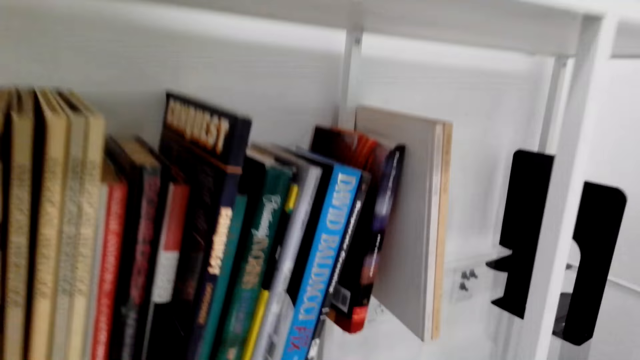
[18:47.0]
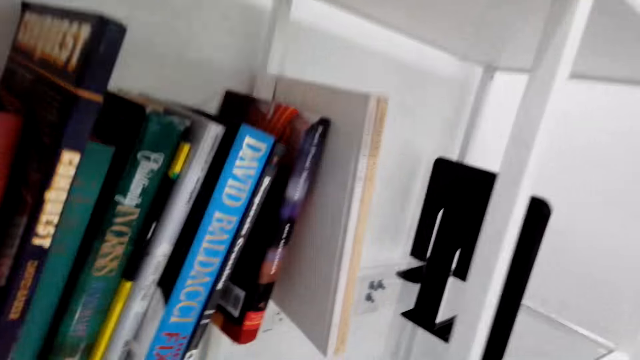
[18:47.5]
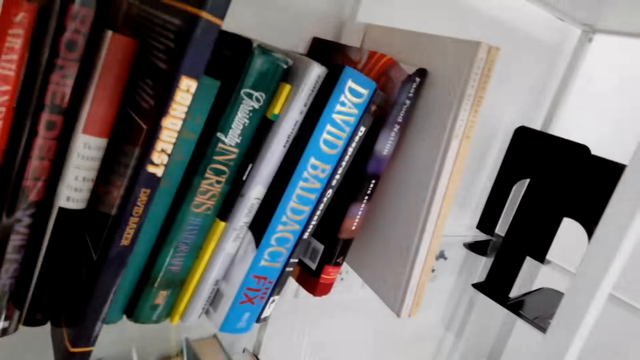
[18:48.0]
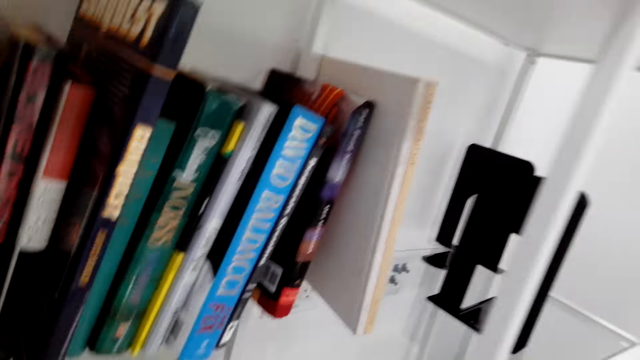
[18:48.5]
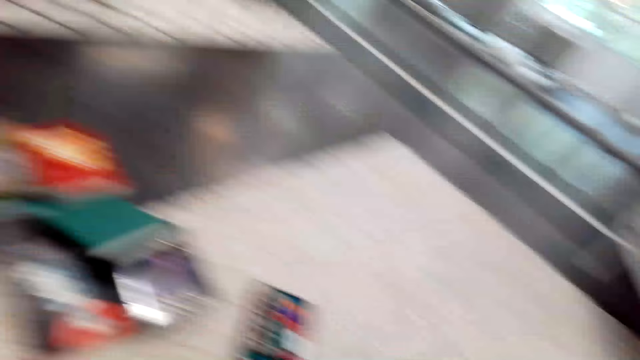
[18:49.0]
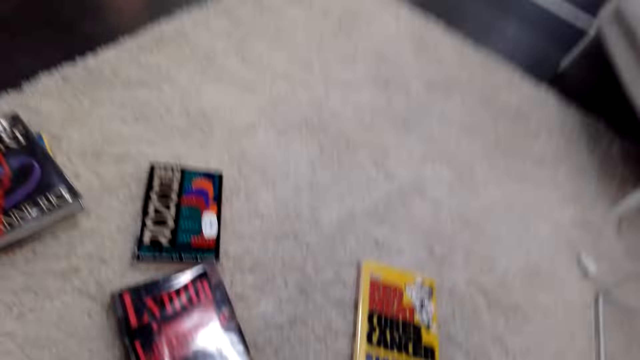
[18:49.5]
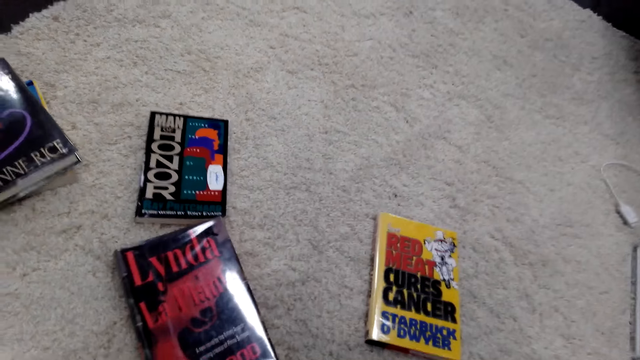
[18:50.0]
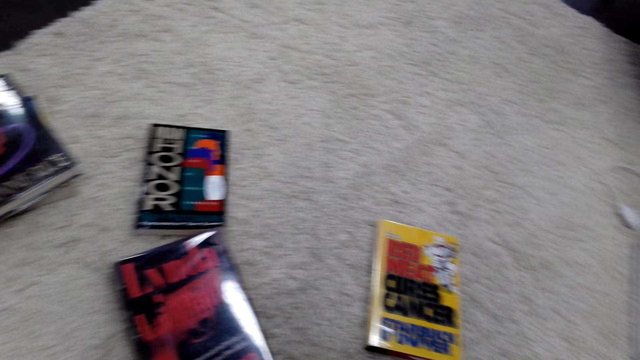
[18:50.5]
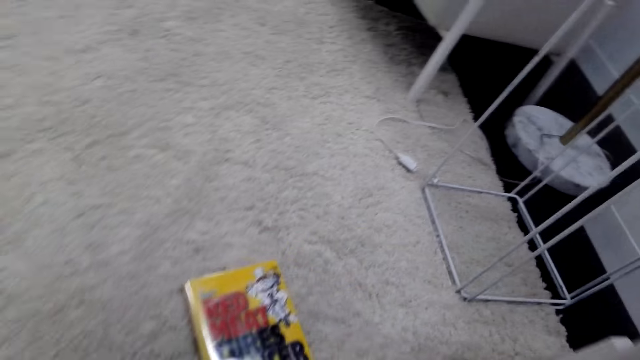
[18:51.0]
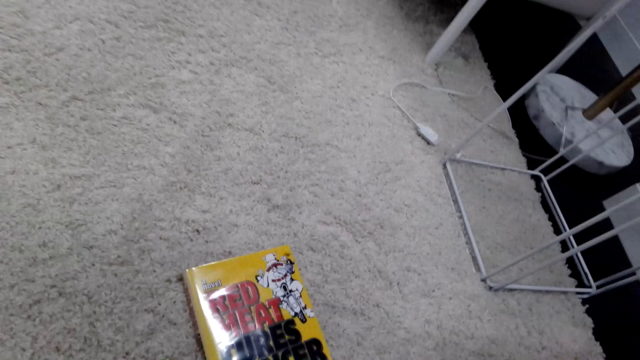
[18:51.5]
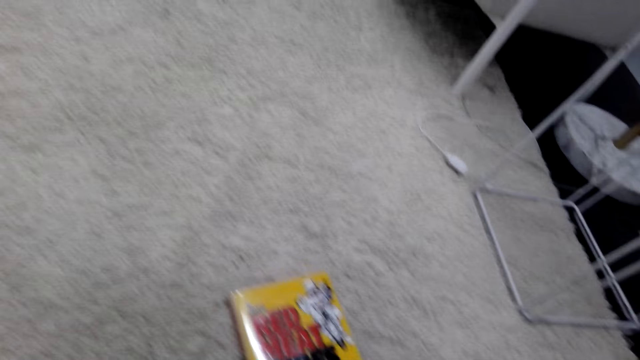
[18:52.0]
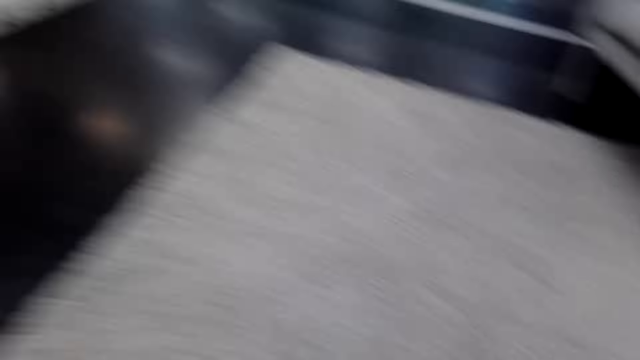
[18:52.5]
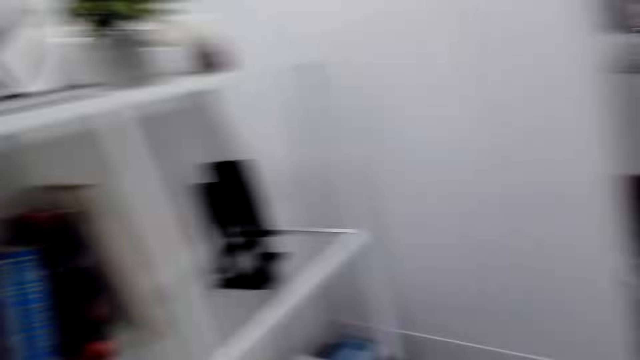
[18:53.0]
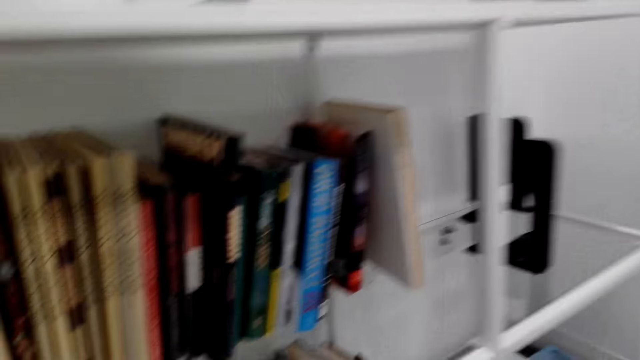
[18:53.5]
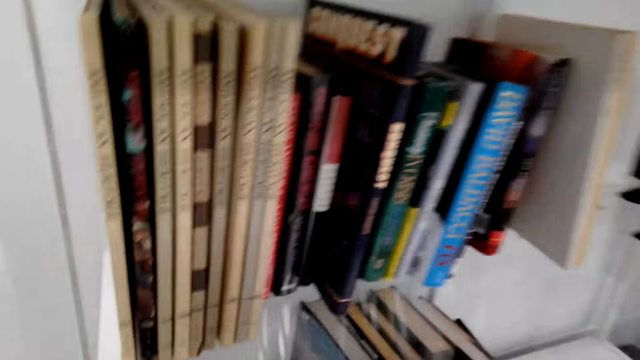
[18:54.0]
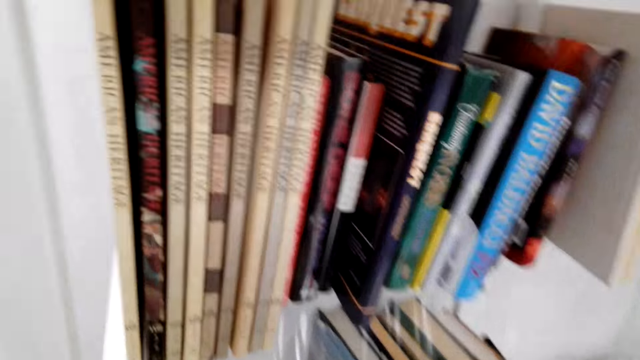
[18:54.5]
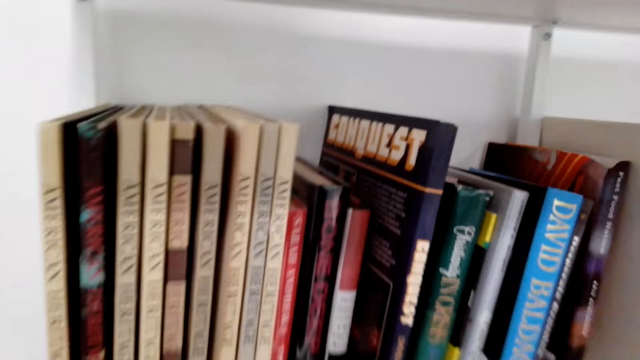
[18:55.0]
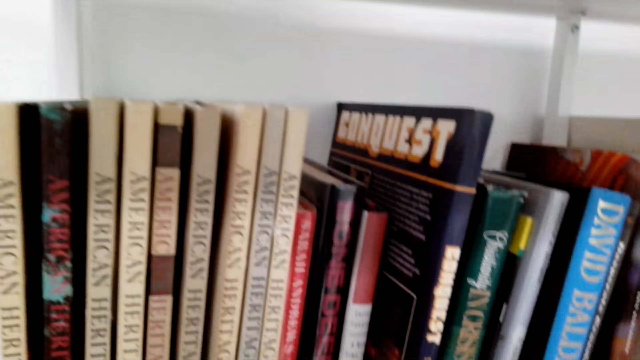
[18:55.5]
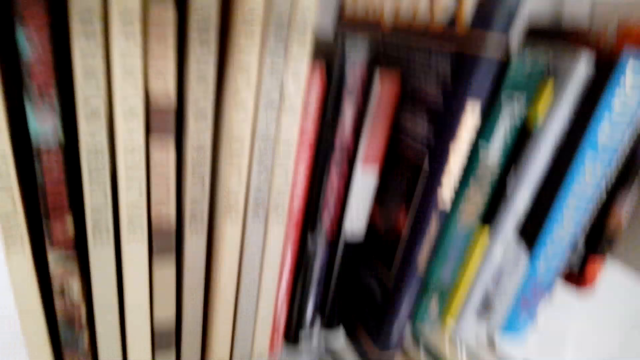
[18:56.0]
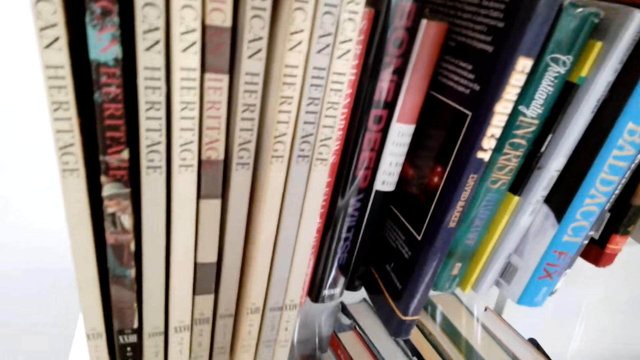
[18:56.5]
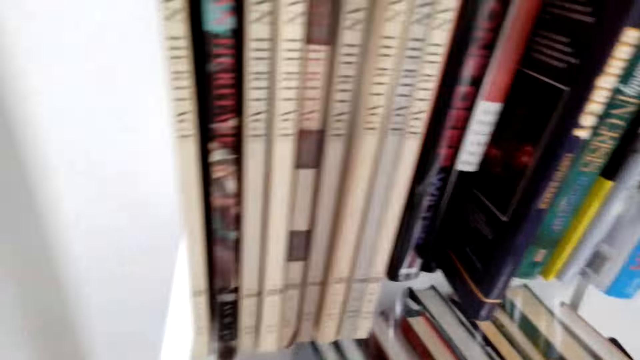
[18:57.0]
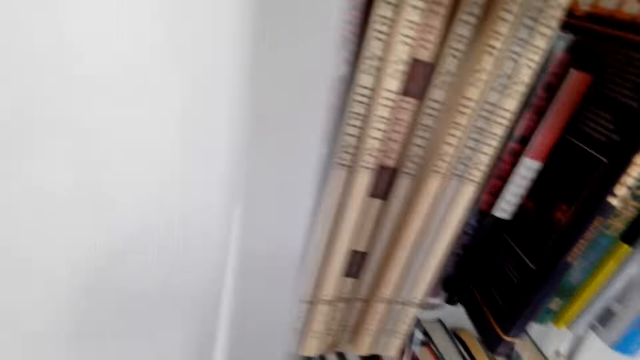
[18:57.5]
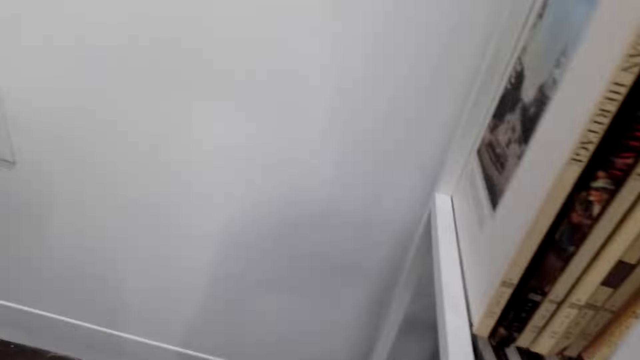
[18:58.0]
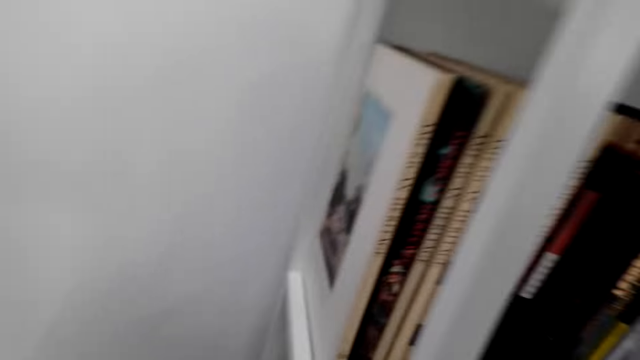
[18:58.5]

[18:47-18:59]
The camera wearer places a book on the bookshelf. They look at the books on the floor. They put more books on the bookshelf.

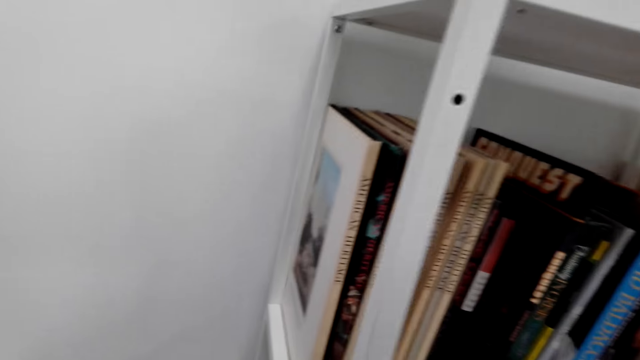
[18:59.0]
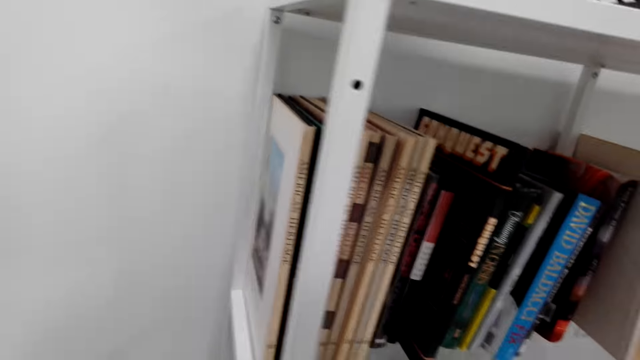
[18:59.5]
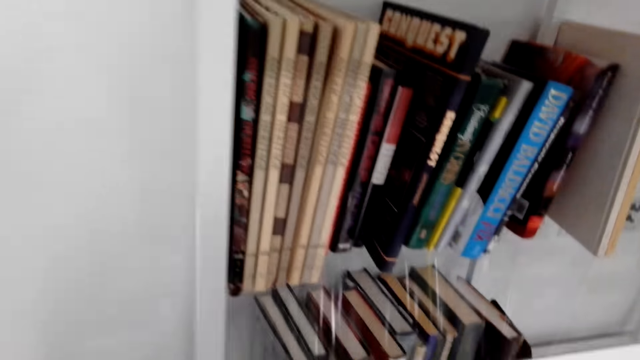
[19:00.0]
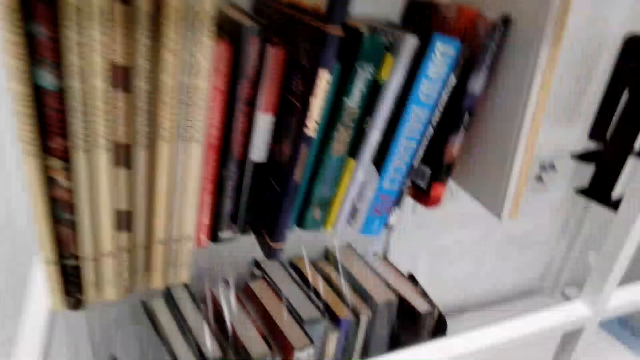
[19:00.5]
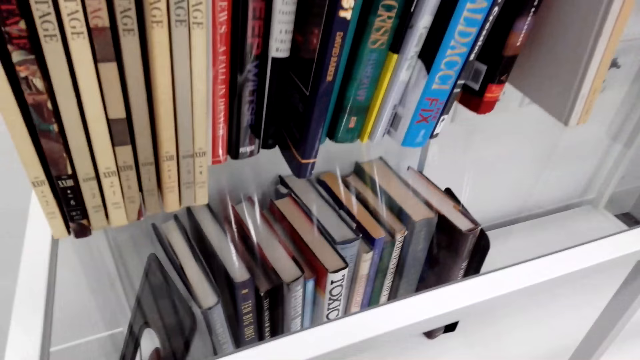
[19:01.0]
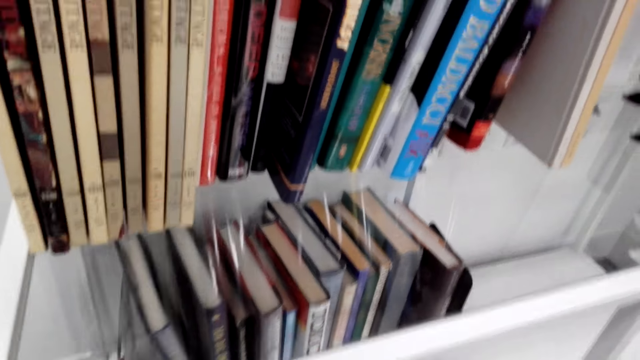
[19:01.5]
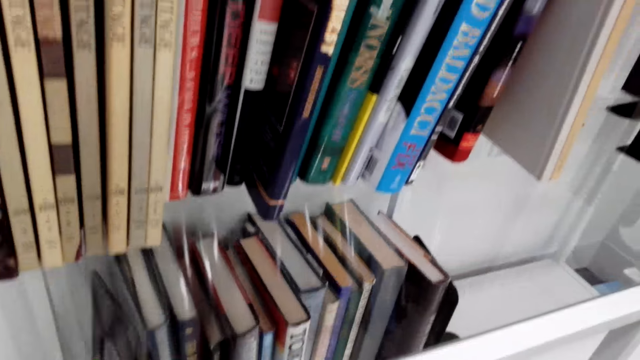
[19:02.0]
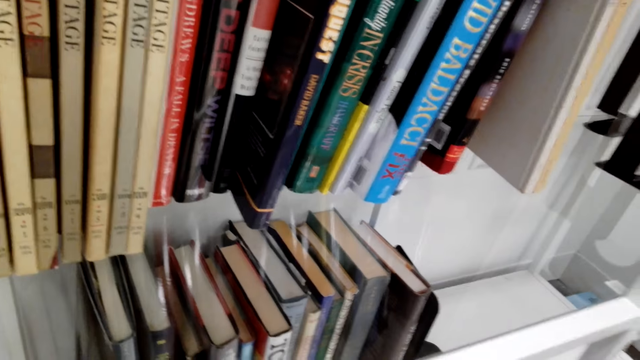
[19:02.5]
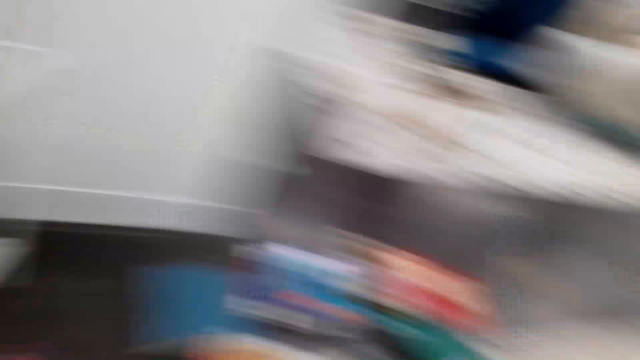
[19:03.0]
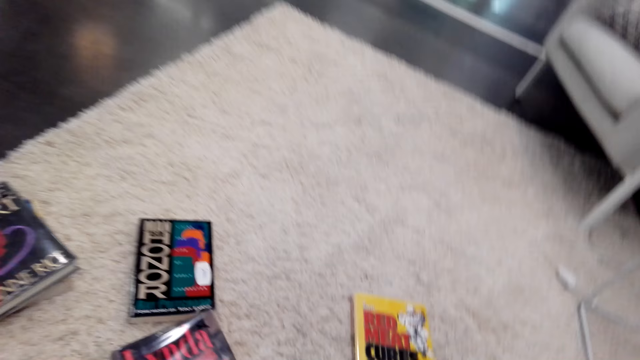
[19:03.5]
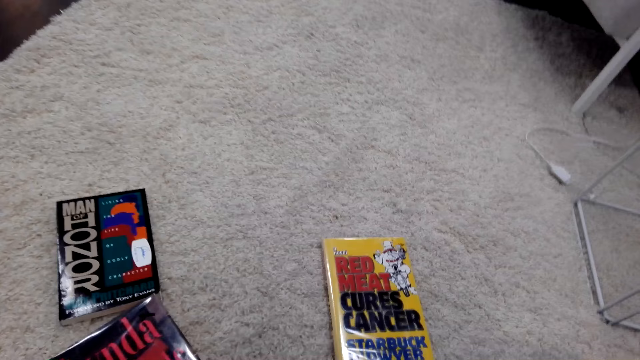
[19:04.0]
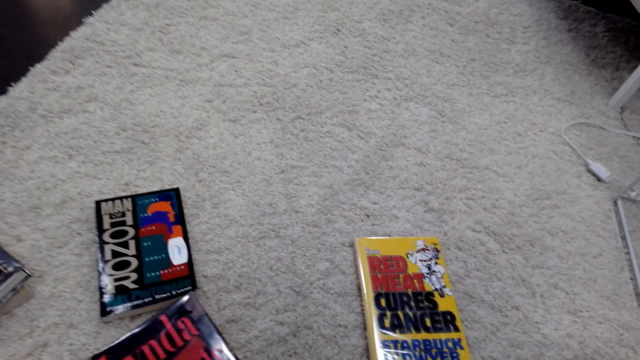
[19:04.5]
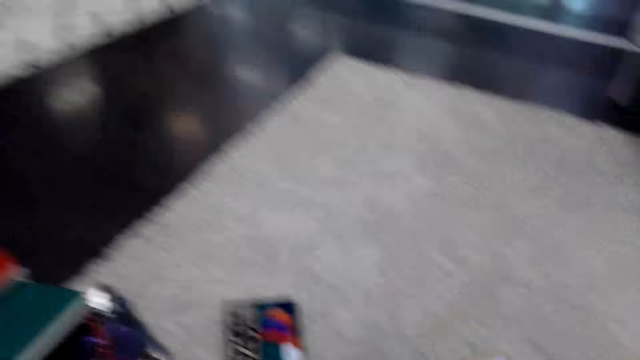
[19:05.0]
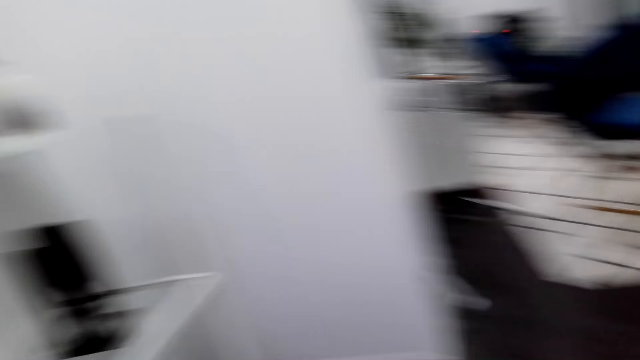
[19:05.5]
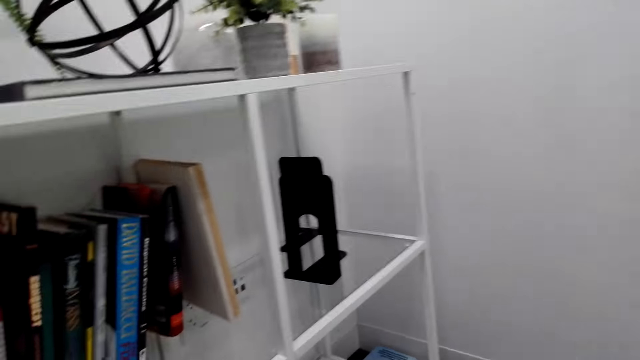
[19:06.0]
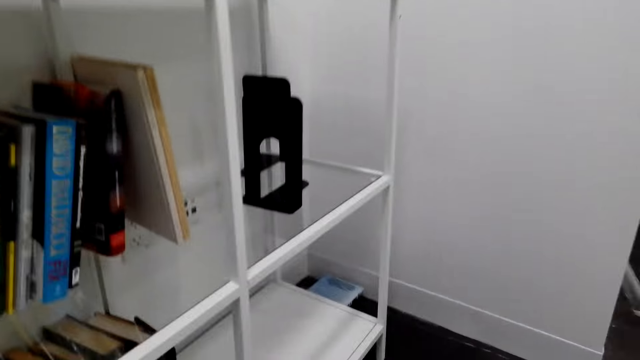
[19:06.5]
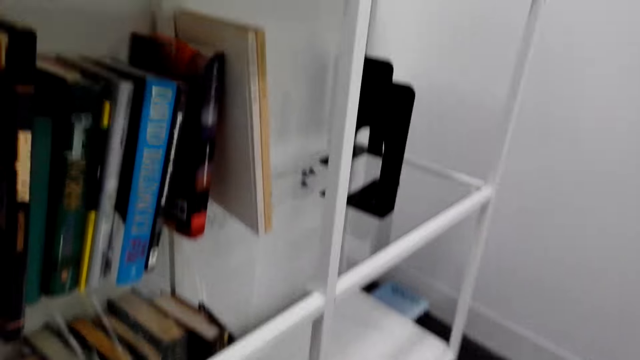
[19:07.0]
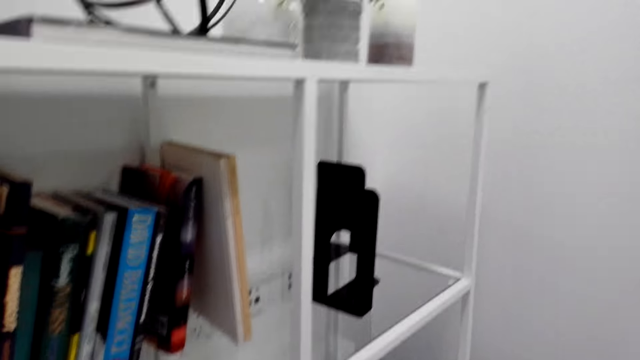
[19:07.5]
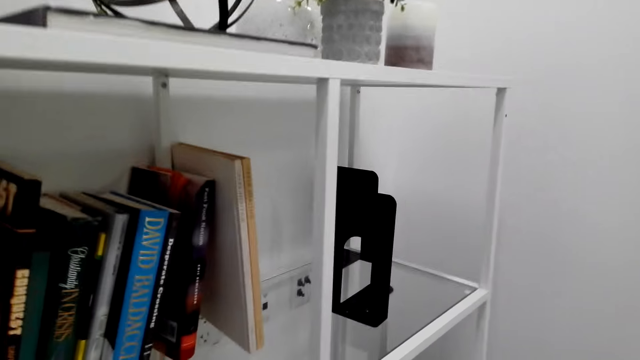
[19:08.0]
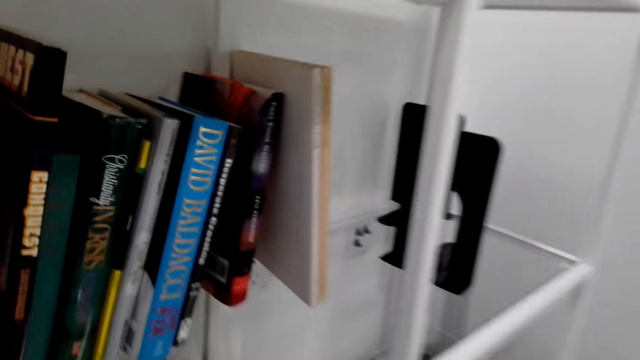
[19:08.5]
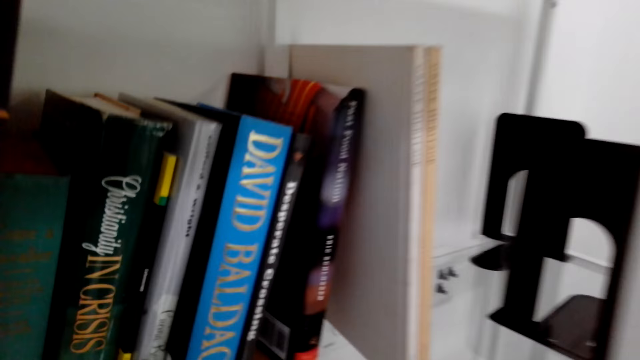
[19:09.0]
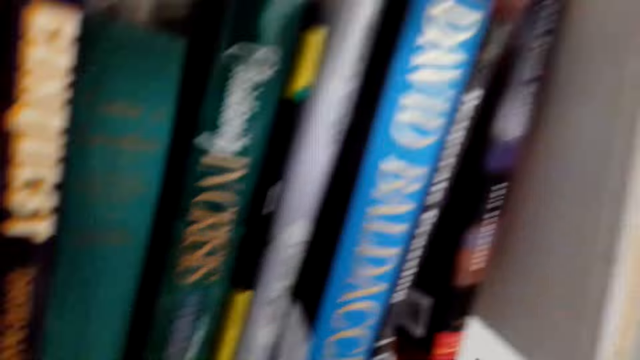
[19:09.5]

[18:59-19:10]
The camera wearer places the book holder back on the bookshelf. They look at the books on the floor. They put more books on the bookshelf. They look at the bookshelf.
